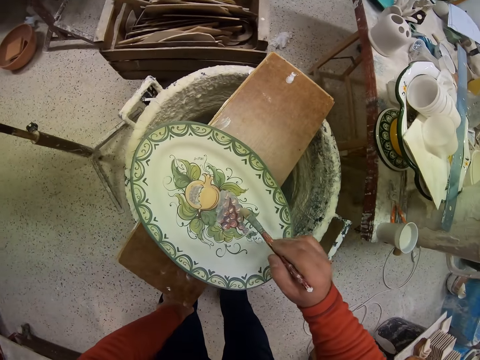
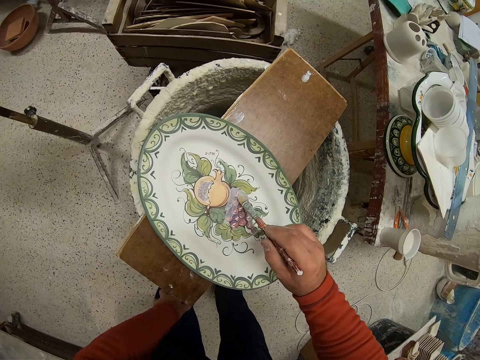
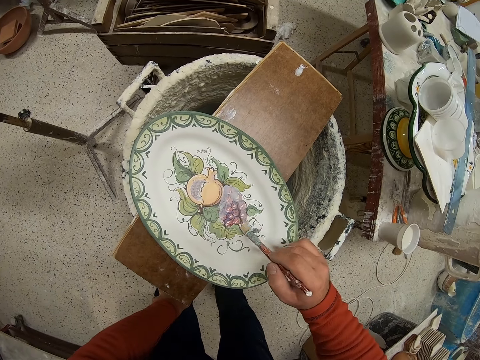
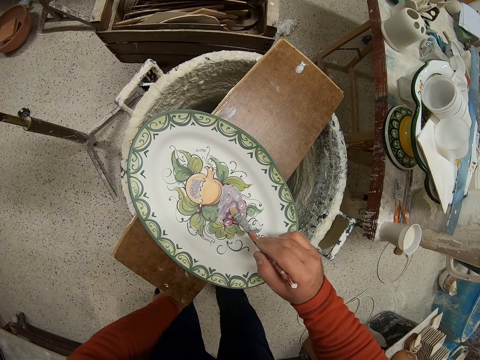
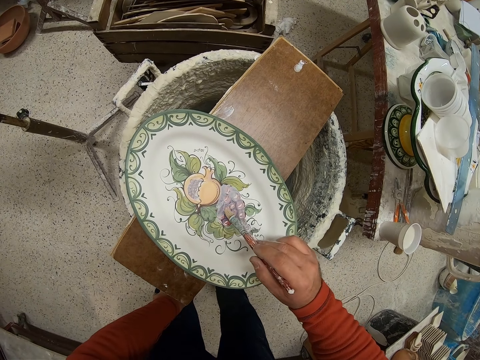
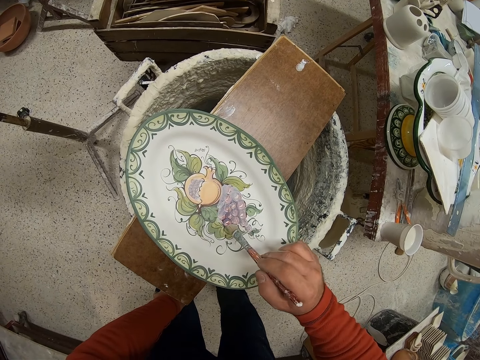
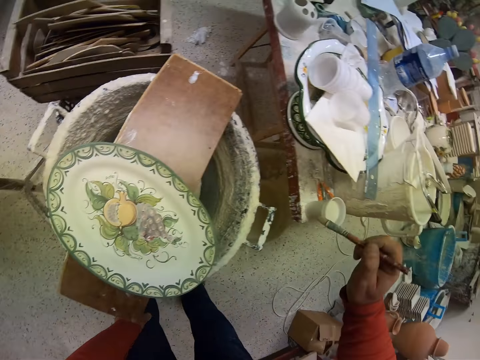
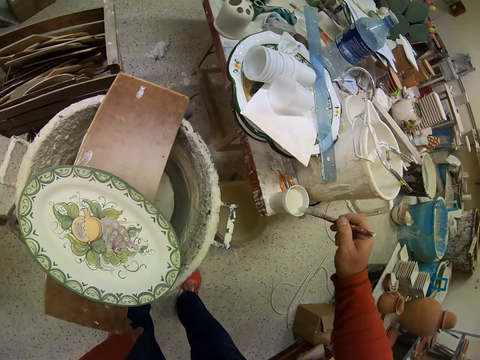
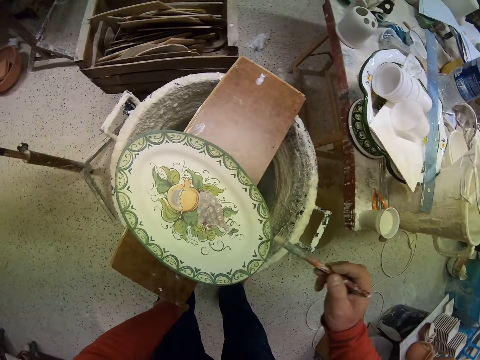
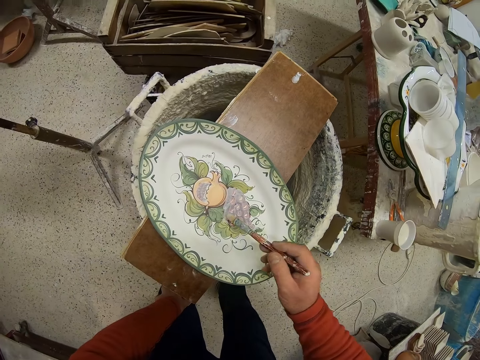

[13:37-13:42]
The camera wearer paints the tray. They dip the brush in the paint. They paint the tray.

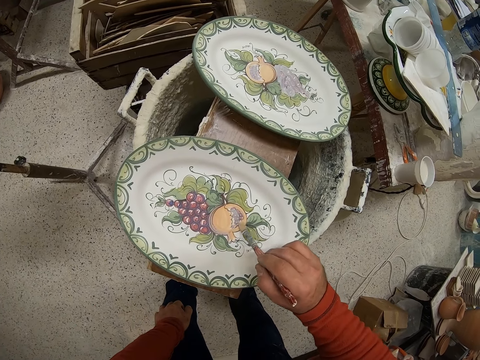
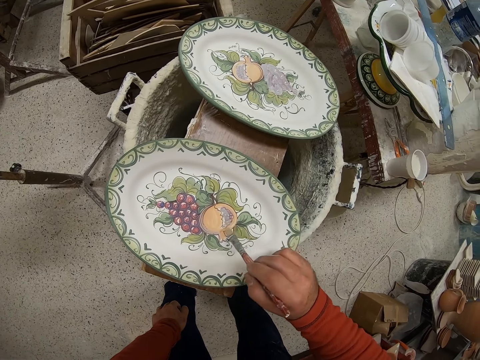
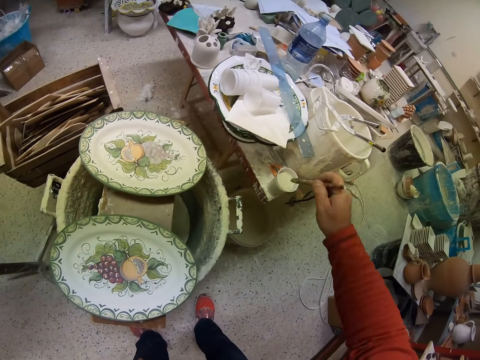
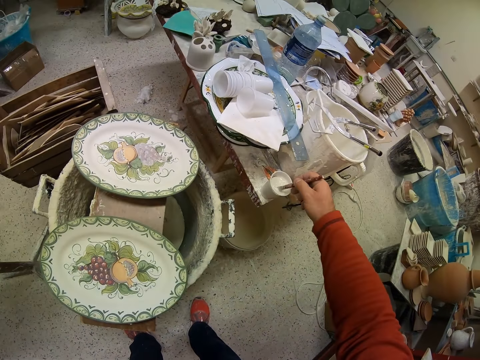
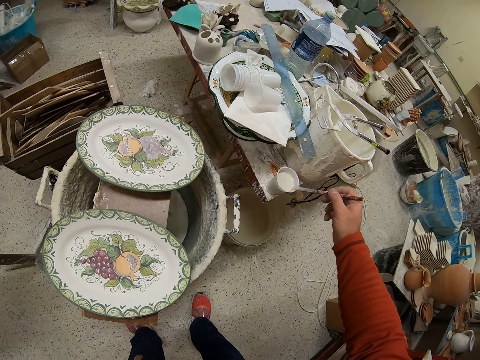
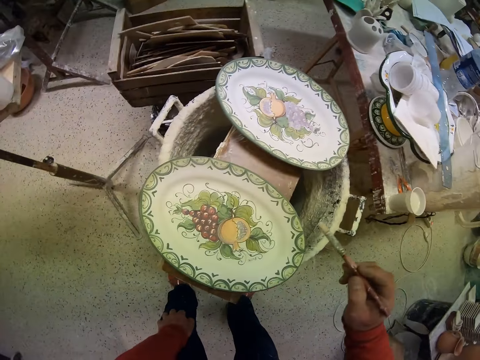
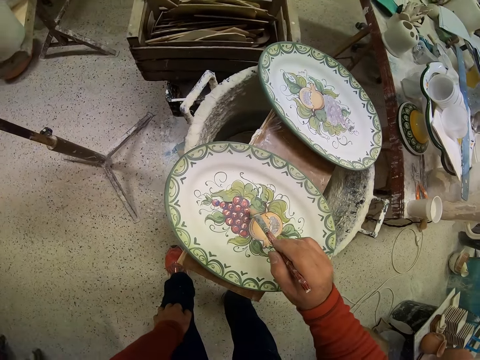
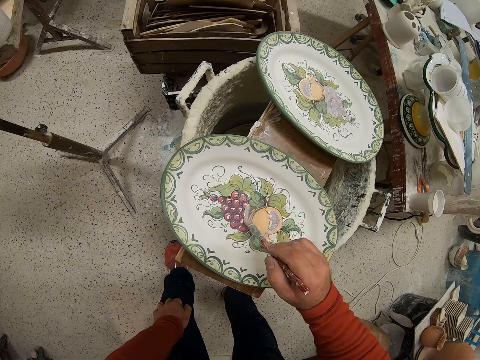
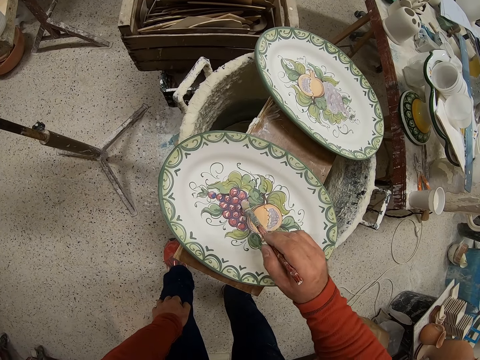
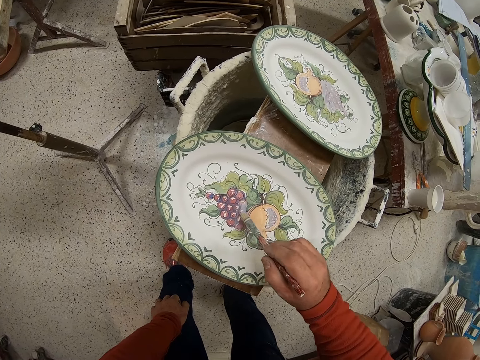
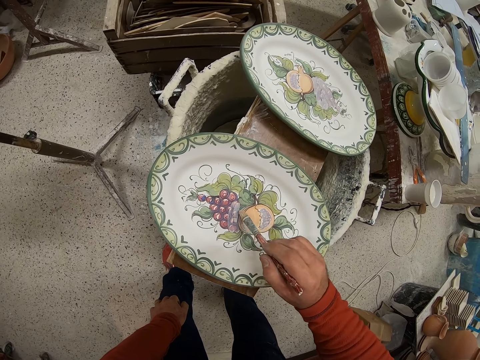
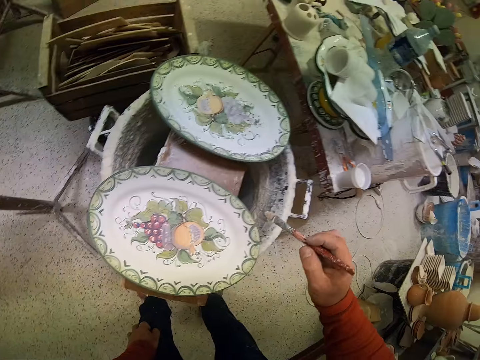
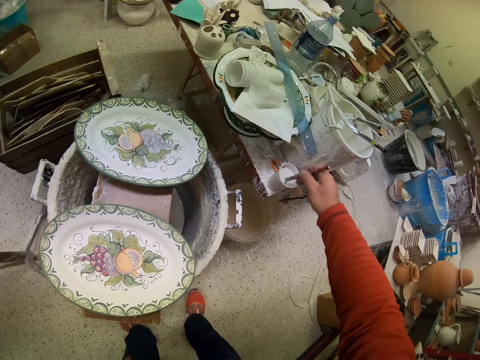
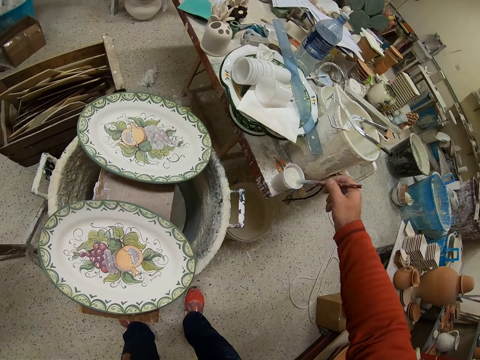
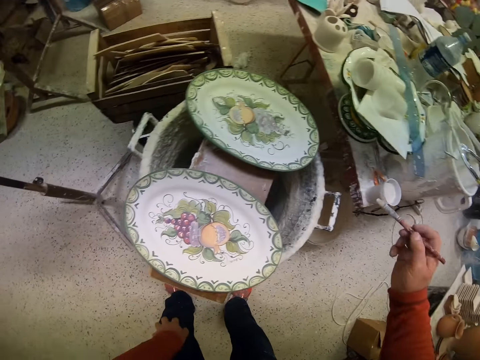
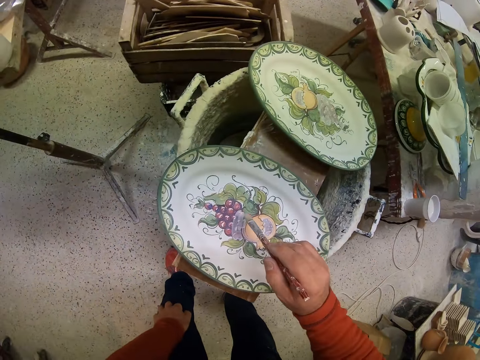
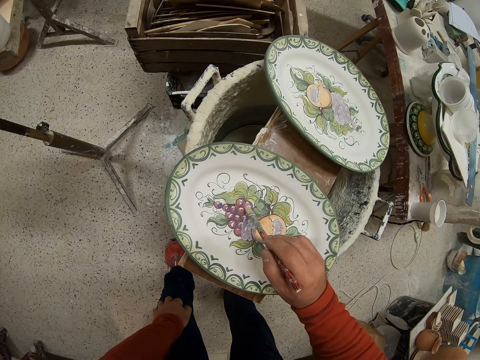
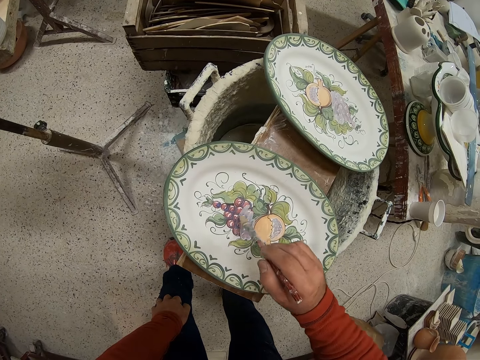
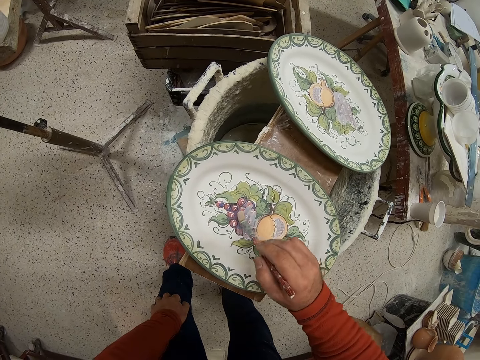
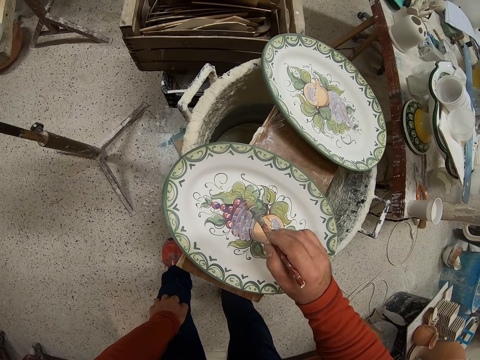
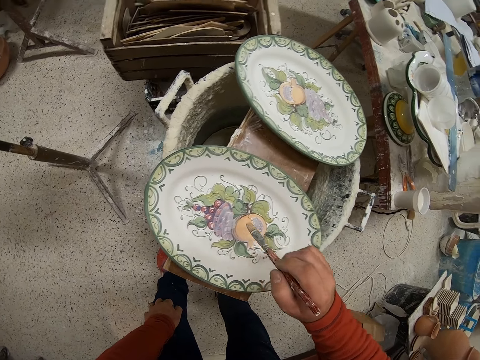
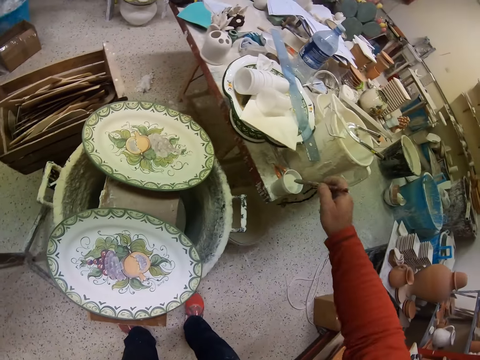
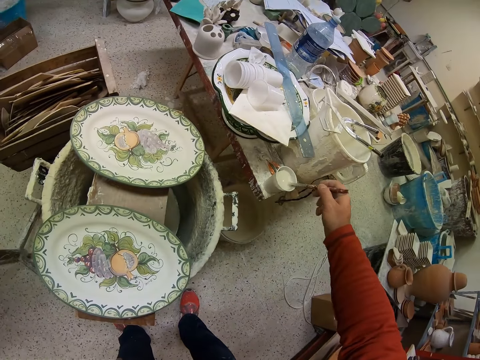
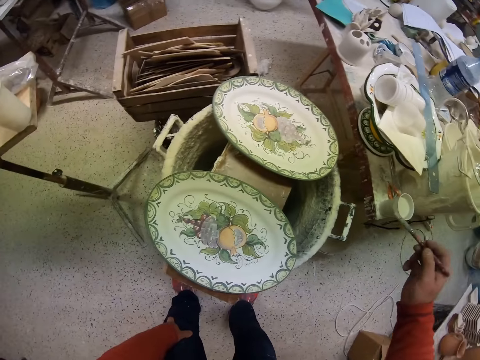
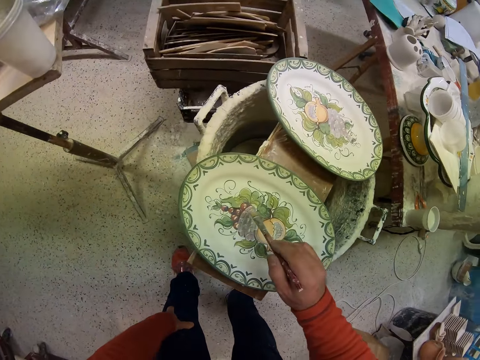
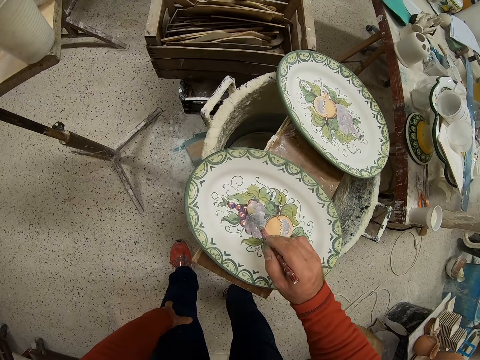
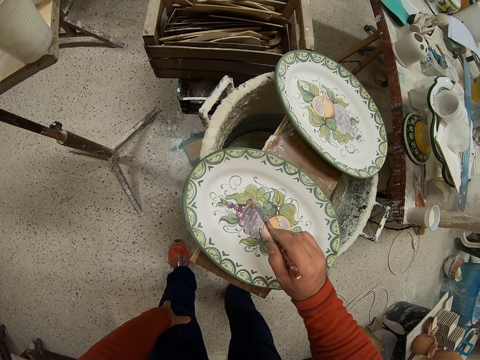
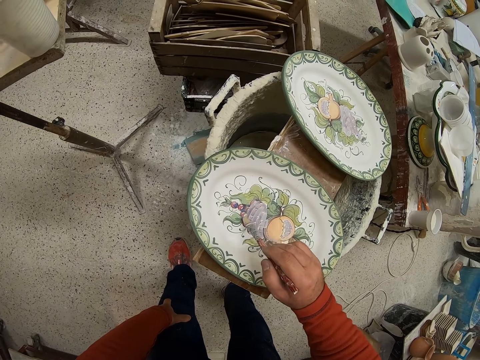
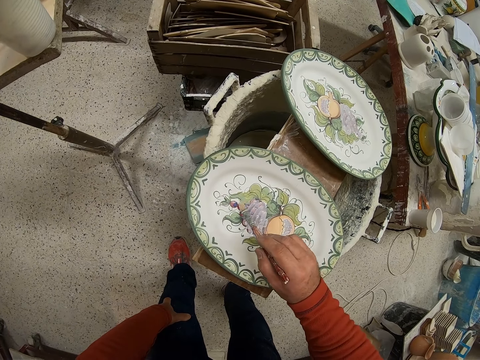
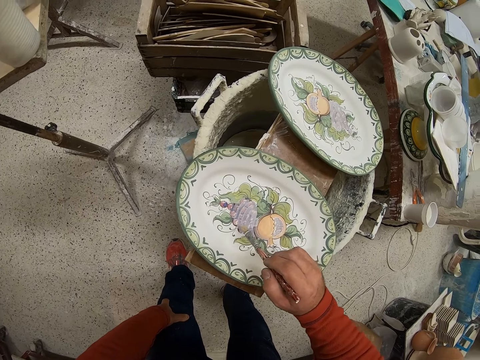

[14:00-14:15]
The camera wearer dips the brush in the paint. They paint the tray. They dip the brush in the paint. They paint the tray. They dip the brush in the paint. They paint the tray.

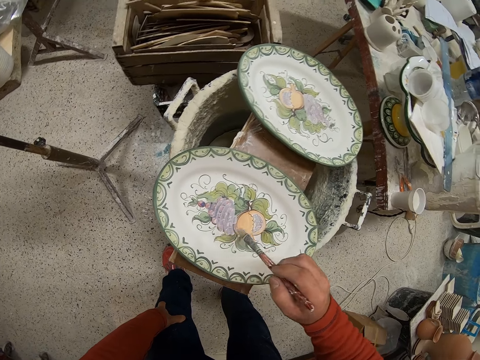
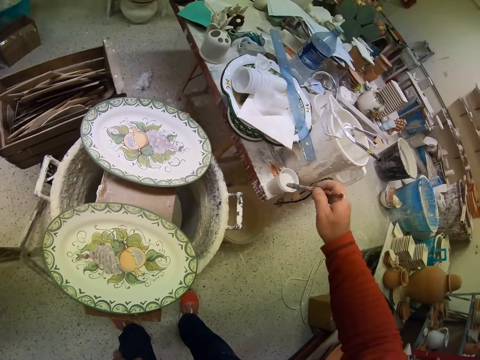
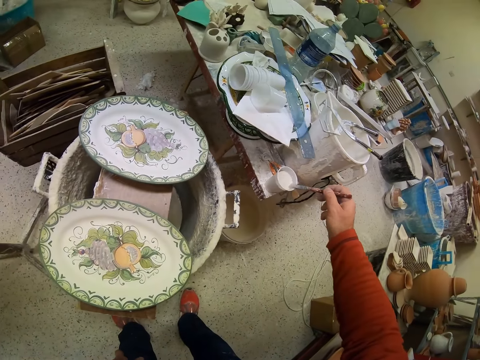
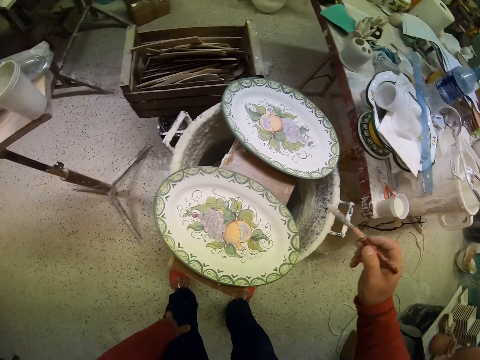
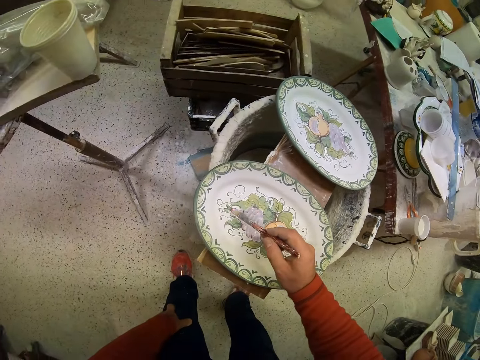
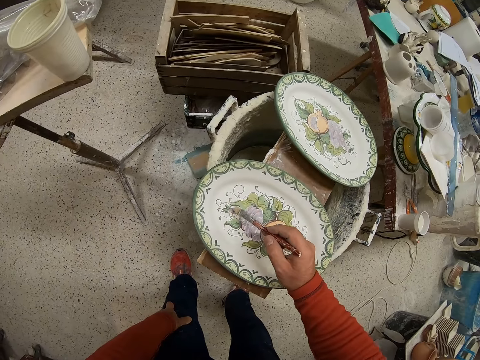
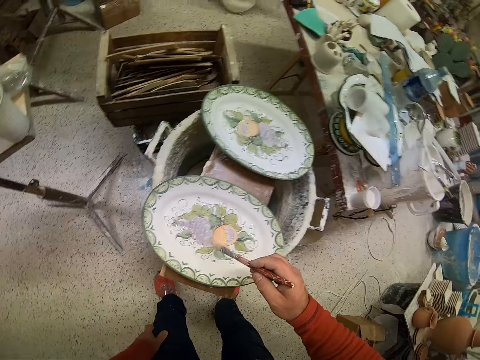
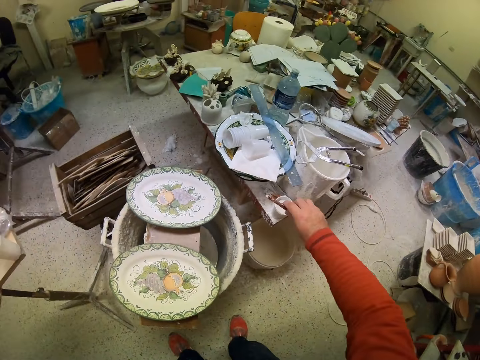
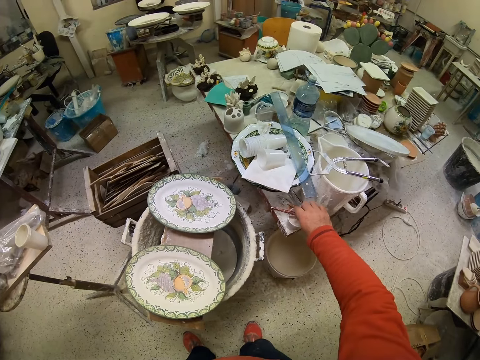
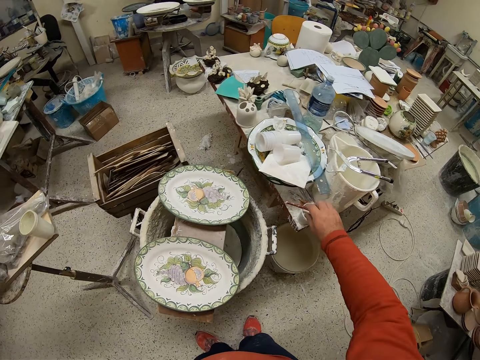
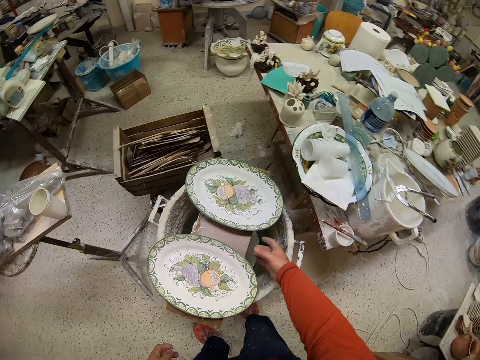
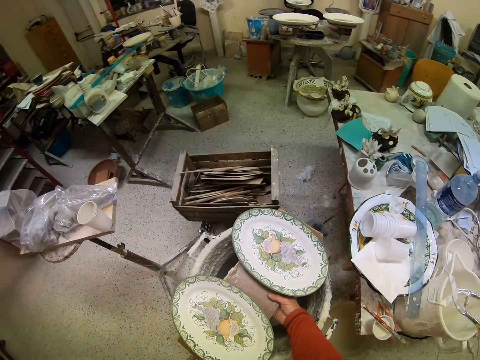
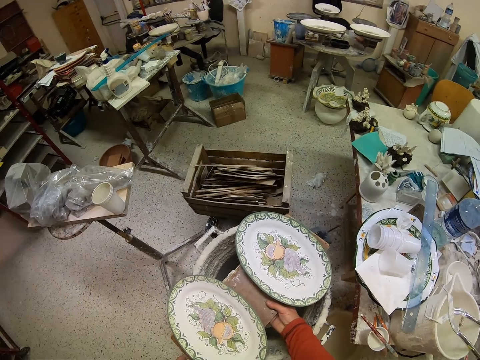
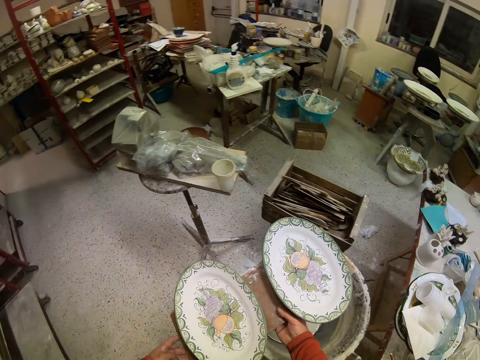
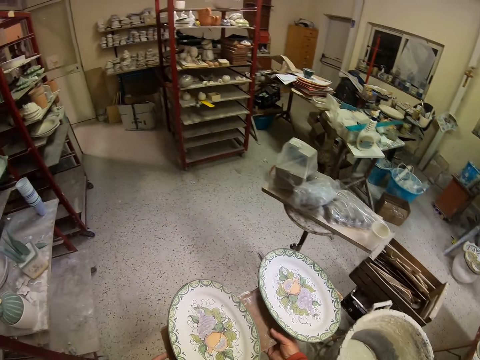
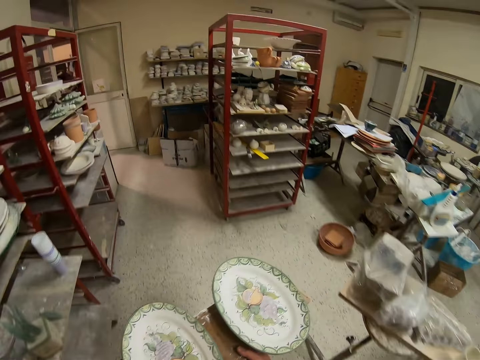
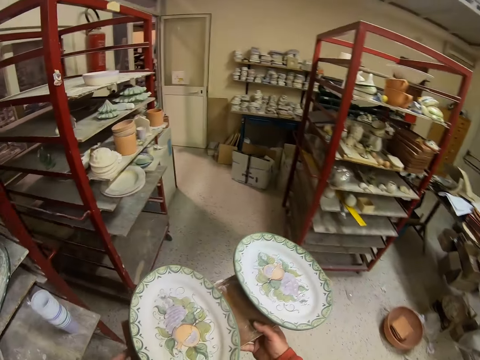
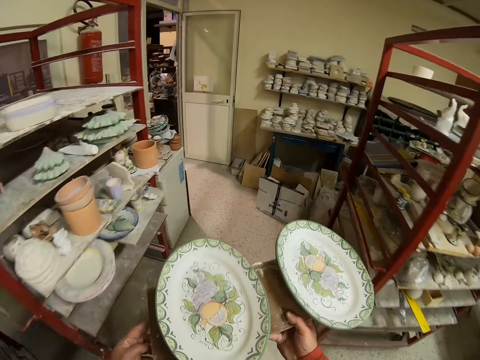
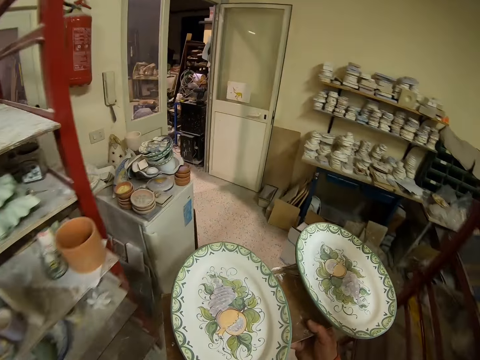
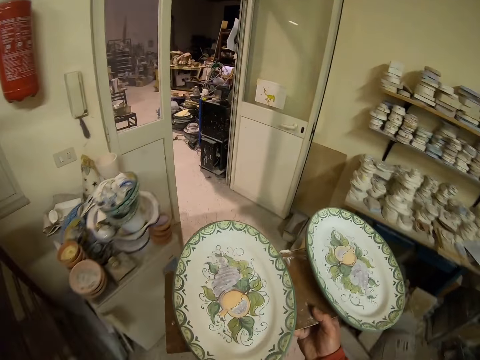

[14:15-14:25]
The camera wearer dips the brush in the paint. They paint the tray. They put the paint brush down. They carry the wood board with the plates. They pick up the wood of the tray. They walk in the room.
